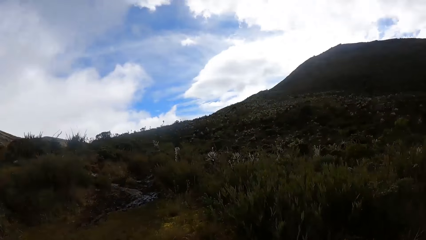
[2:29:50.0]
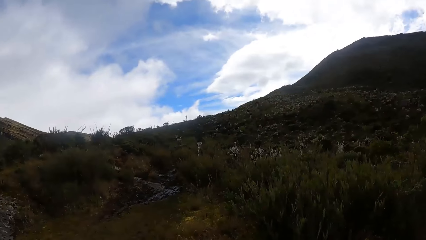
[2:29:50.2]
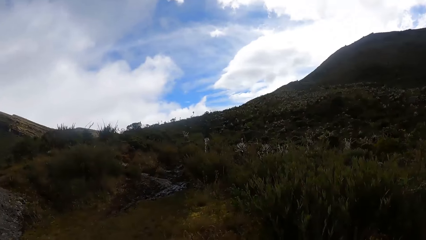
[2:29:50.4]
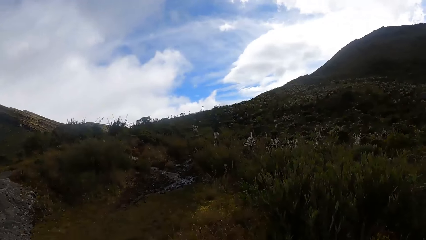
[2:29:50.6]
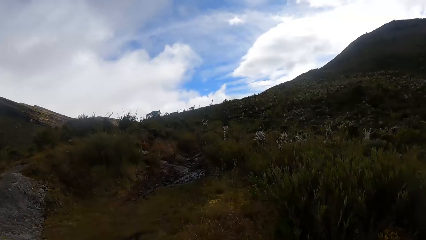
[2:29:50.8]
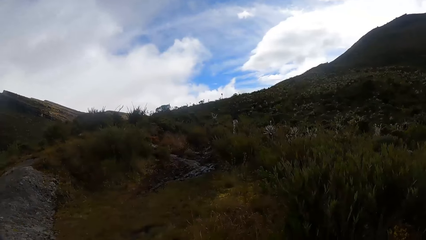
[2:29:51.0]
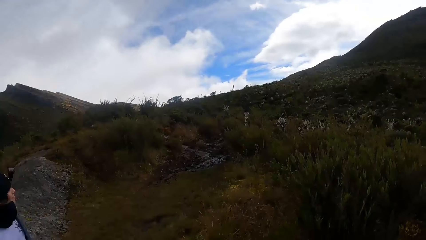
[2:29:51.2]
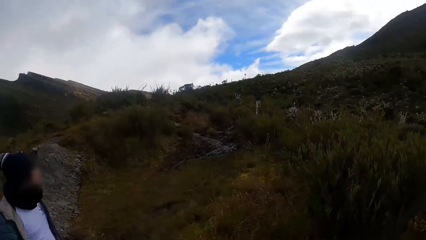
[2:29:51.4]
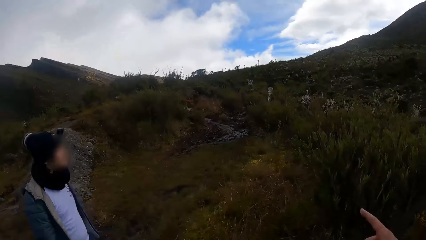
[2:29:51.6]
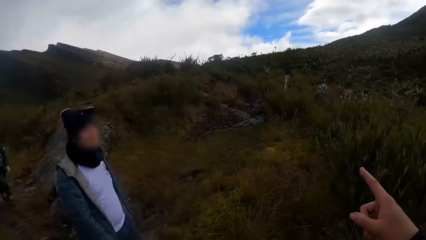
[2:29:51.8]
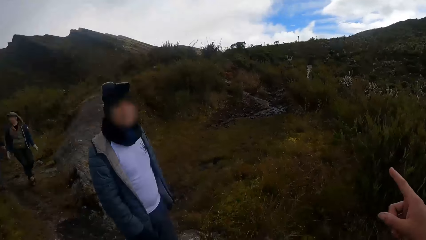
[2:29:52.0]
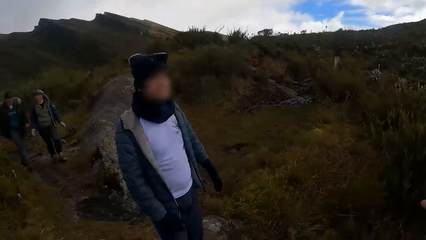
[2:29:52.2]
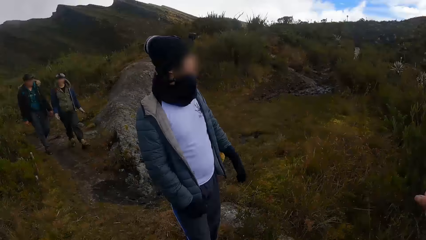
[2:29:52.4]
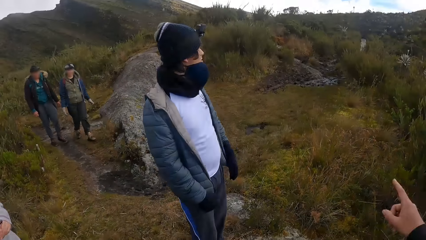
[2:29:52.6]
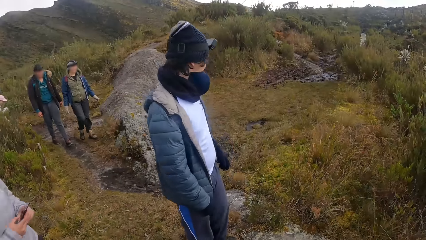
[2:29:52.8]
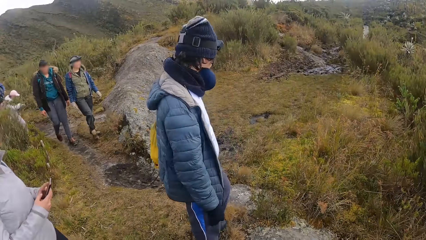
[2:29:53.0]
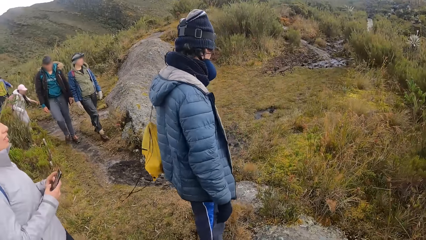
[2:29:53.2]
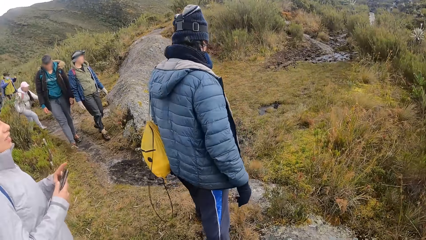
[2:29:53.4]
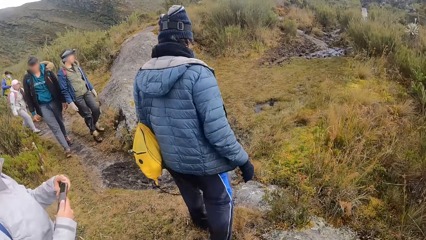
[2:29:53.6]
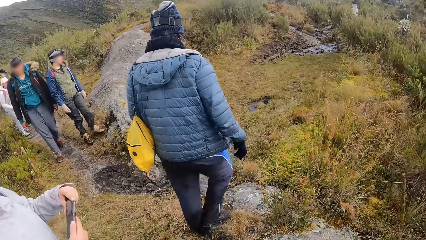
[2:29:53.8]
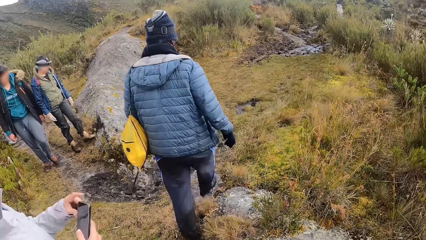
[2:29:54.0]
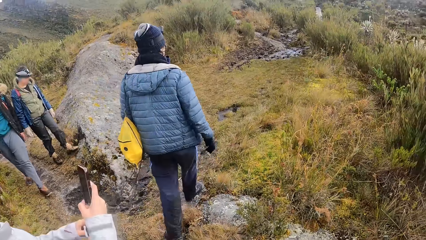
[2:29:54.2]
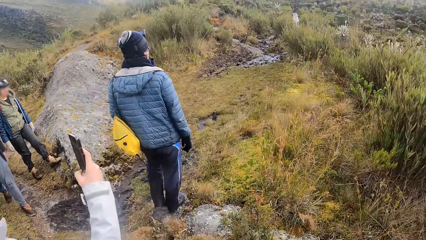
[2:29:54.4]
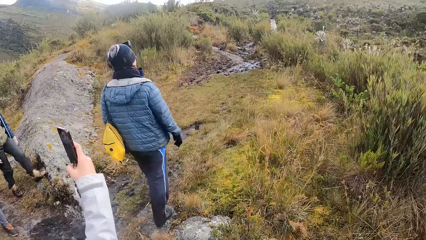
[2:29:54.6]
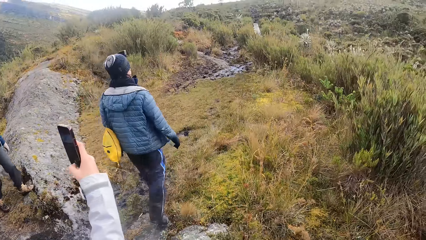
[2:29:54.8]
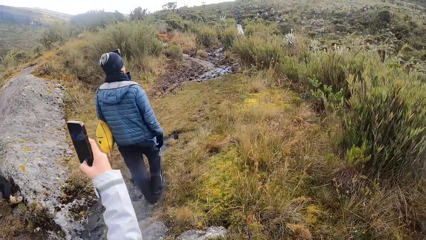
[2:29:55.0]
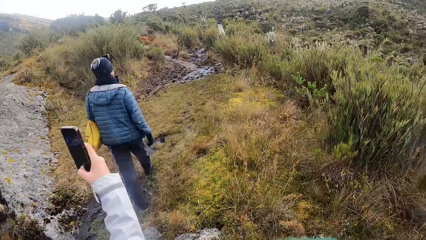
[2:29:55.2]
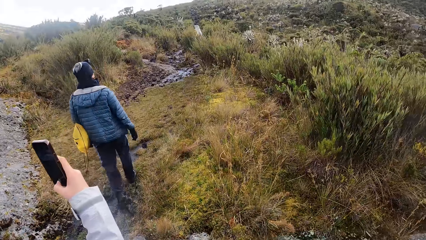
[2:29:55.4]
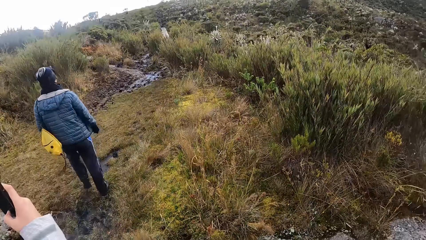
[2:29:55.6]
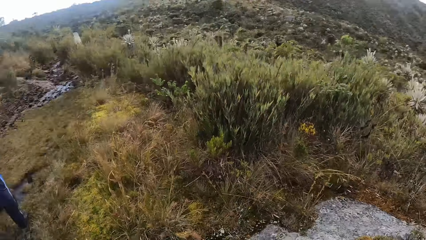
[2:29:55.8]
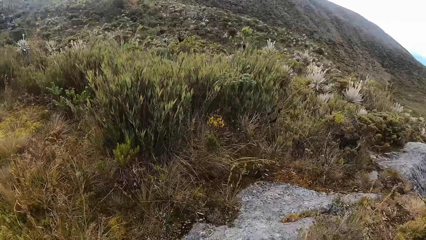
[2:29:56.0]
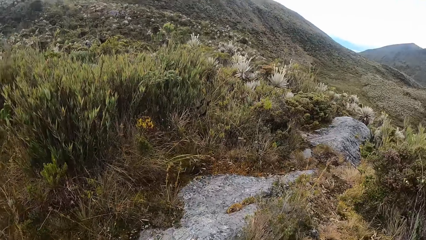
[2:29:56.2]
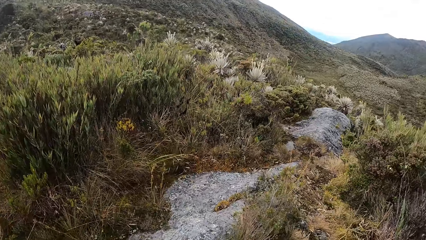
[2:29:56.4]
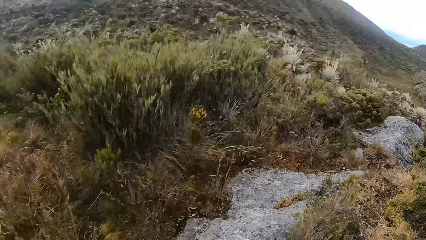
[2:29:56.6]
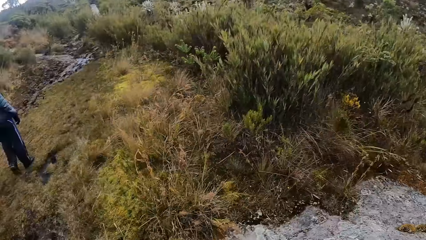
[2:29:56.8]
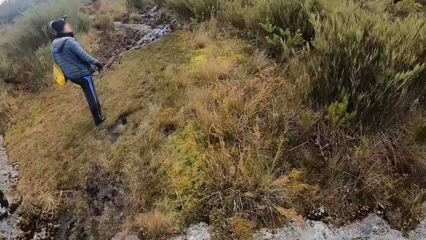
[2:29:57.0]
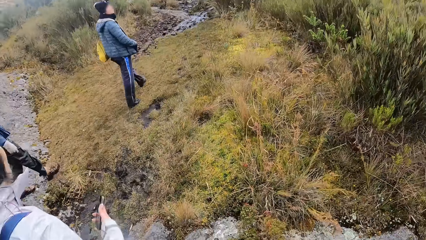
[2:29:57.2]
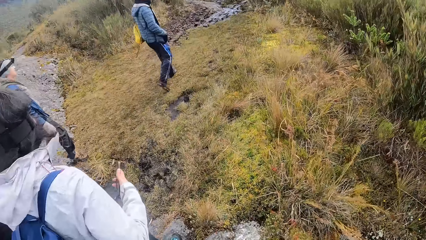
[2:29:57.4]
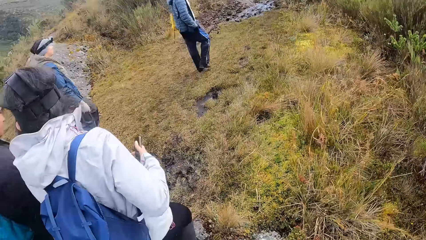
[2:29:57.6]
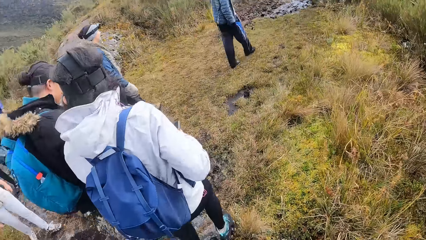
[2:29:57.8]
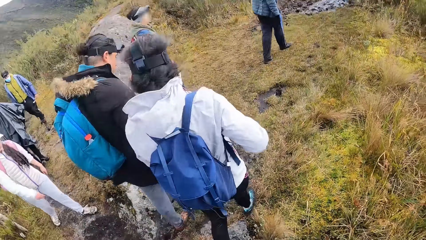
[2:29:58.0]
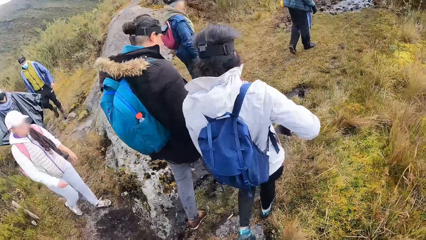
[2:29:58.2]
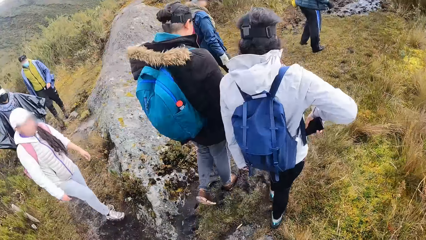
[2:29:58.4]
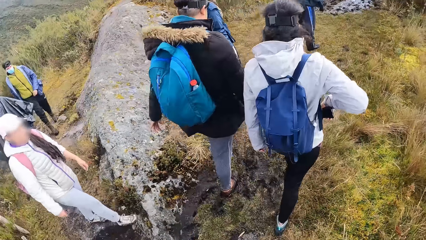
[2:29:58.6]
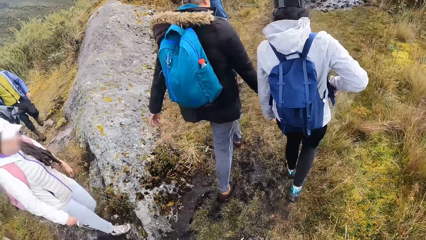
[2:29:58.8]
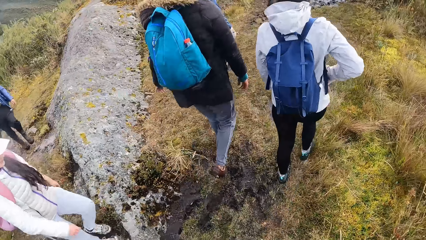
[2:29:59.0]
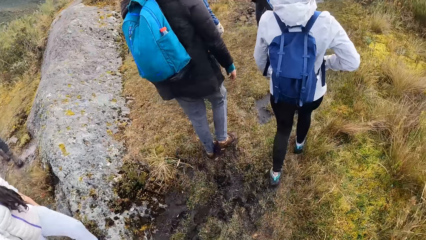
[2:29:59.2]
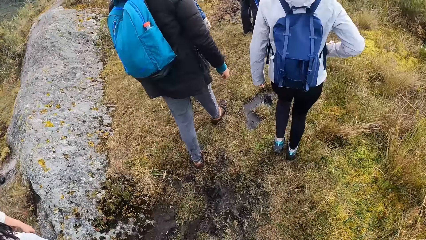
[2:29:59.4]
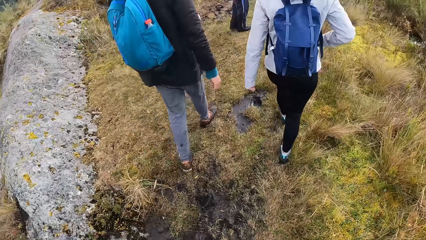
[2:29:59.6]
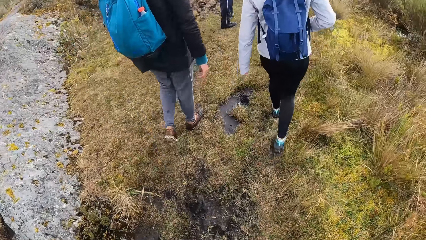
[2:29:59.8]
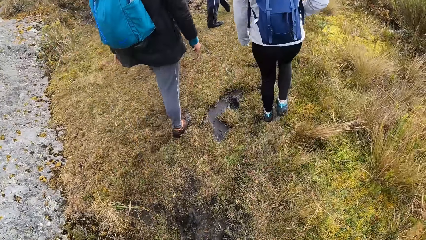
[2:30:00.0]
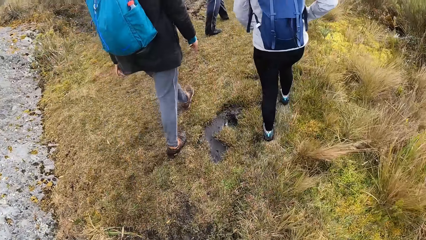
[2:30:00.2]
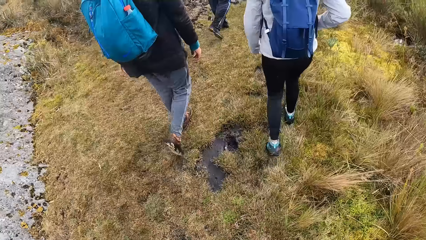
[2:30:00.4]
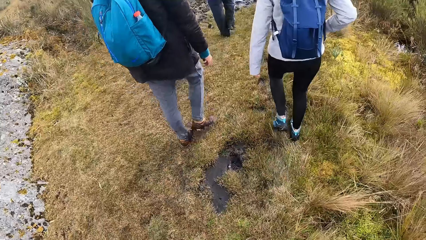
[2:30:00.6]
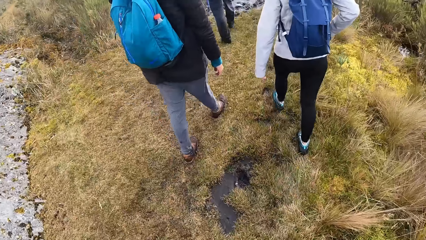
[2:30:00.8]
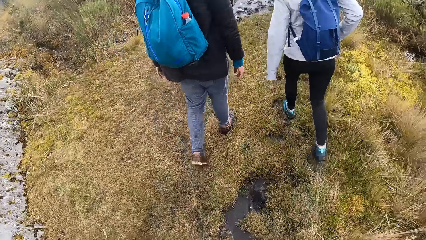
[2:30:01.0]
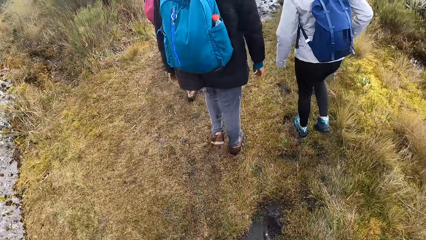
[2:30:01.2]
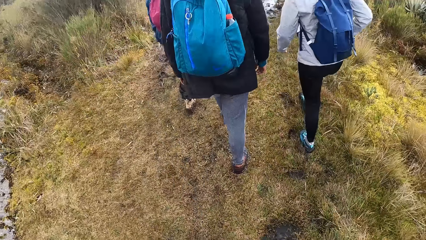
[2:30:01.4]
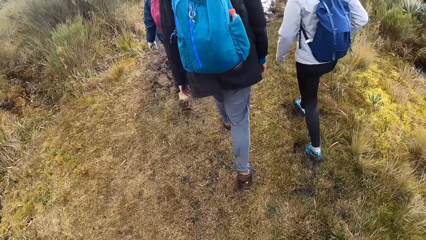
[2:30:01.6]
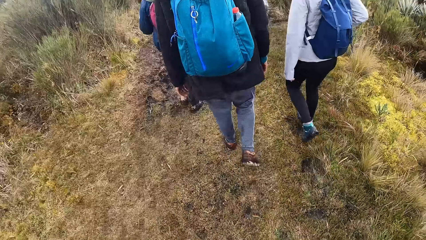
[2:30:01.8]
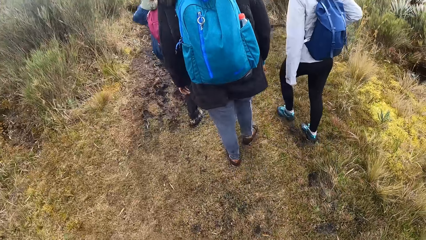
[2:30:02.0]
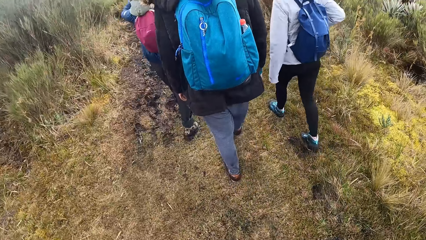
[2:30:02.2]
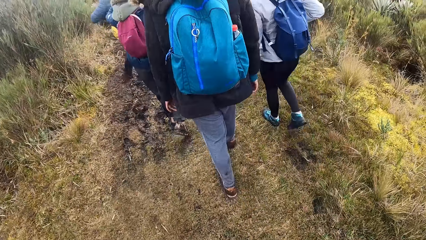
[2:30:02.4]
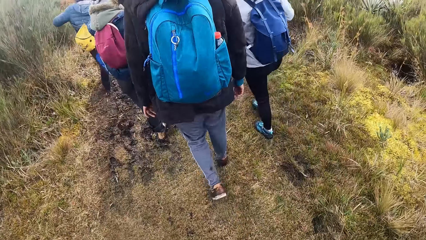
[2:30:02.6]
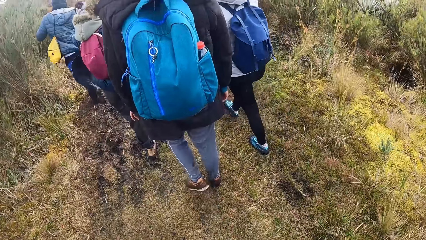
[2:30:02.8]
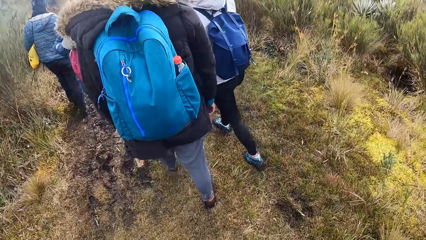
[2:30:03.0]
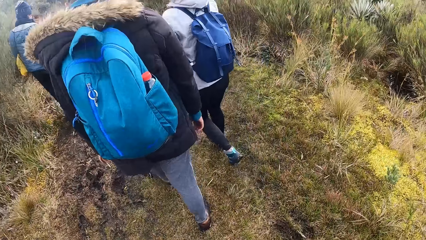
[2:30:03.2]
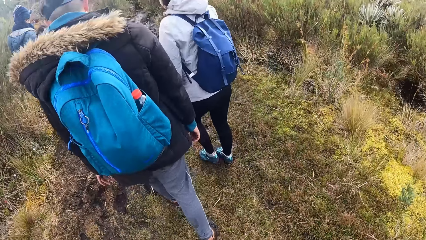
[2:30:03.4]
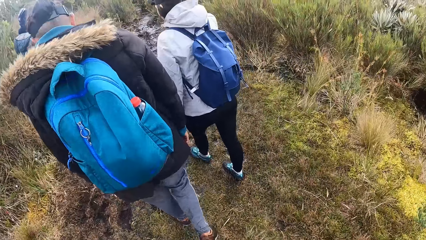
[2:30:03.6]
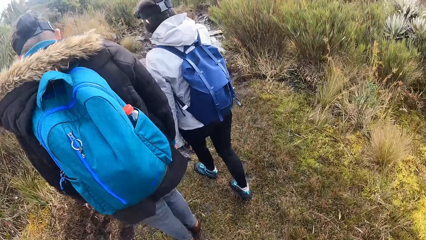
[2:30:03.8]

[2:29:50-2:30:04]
The camera wearer interacts with a man. Another man looks at the camera wearer. A lady holds the phone. The other man walks around. The lady takes a video. A third man walks around. A fourth man walks around. Another lady walks around.

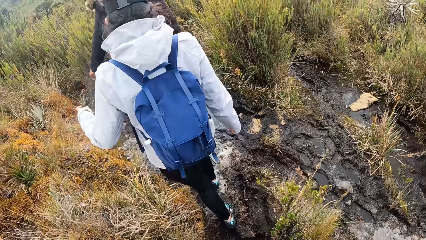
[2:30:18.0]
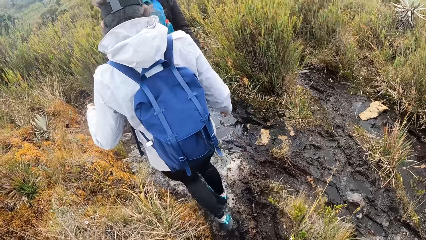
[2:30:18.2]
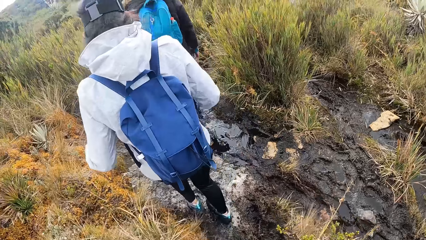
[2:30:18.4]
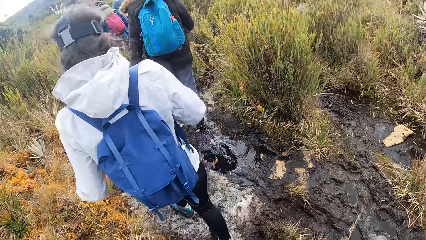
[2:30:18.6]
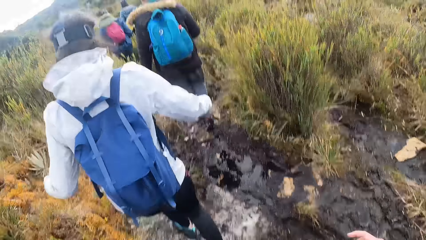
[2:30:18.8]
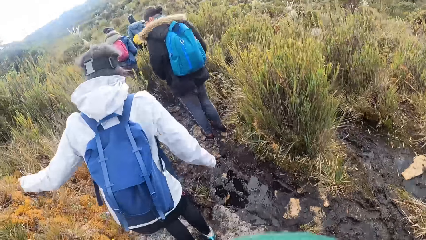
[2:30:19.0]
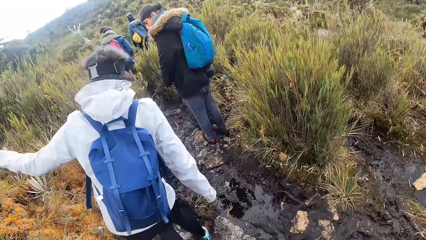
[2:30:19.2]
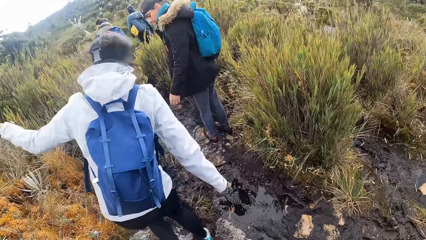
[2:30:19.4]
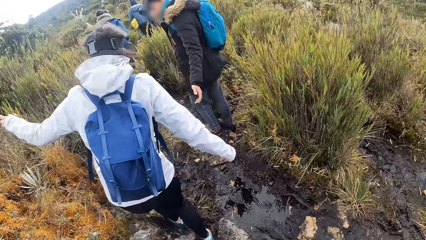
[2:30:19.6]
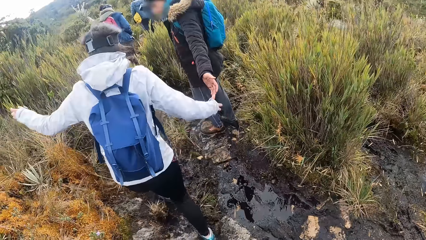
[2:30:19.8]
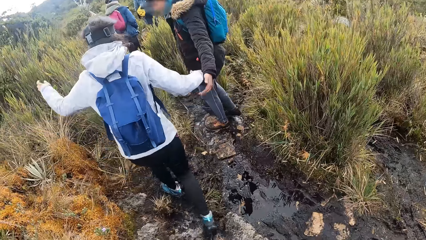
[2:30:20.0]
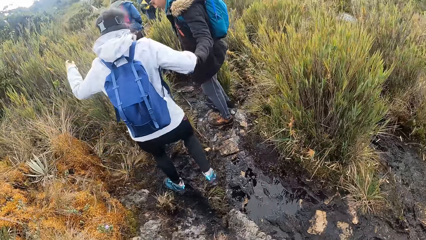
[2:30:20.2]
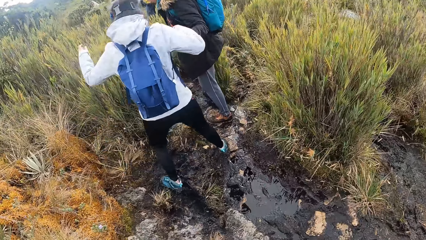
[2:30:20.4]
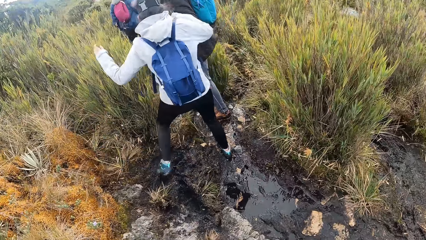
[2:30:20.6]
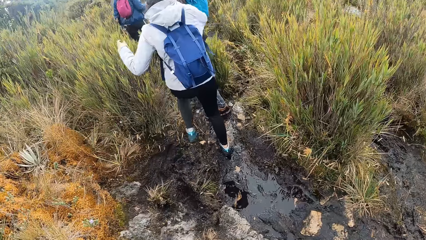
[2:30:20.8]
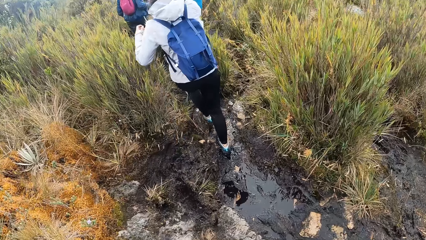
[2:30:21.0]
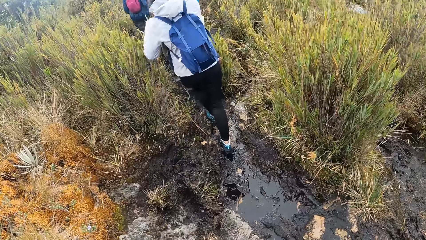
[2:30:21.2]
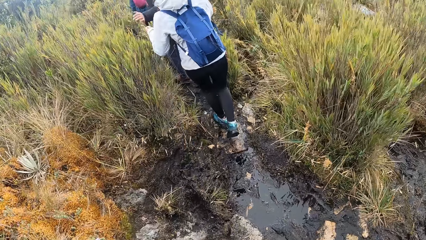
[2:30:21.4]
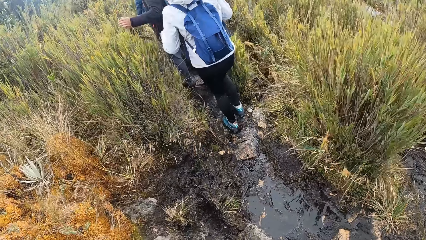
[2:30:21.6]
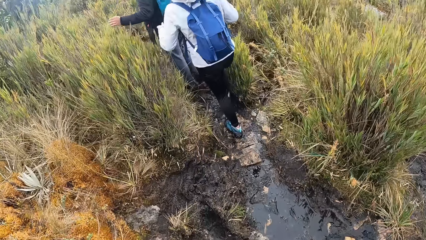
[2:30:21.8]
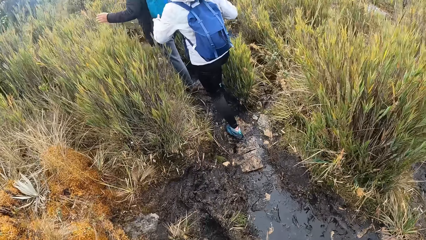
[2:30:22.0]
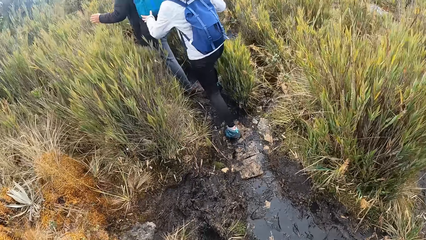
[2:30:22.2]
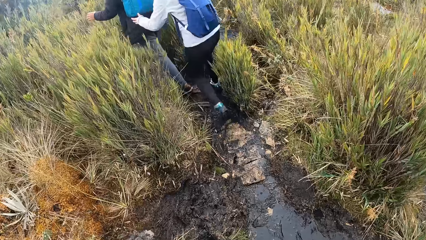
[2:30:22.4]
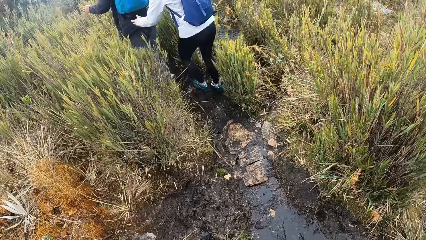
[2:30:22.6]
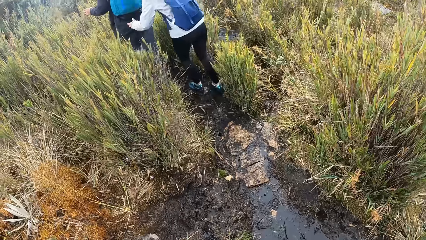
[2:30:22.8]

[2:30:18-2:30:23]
A woman holds a man with her right hand. A man holds a lady's hand.
